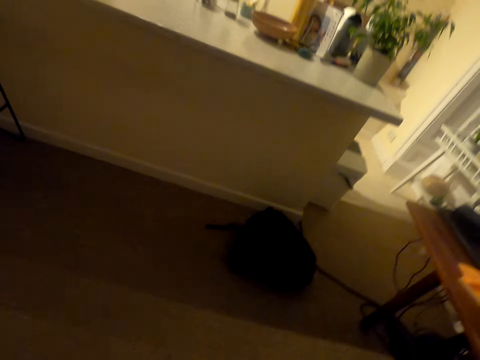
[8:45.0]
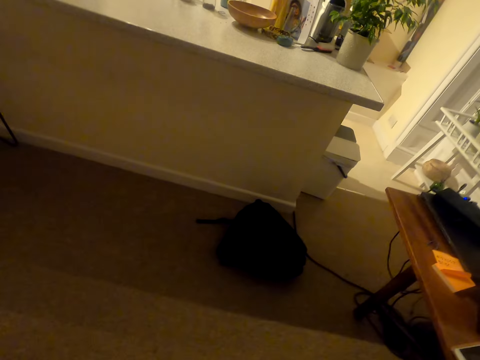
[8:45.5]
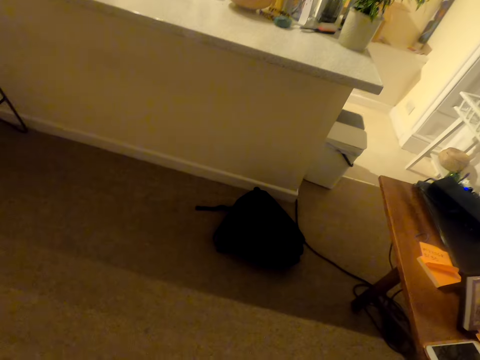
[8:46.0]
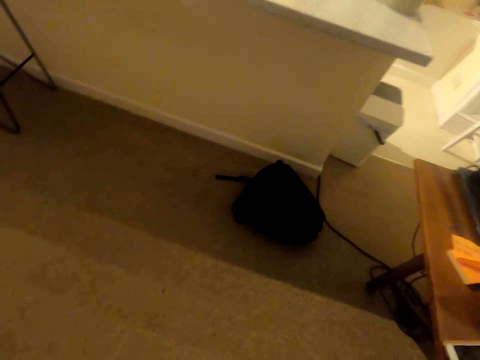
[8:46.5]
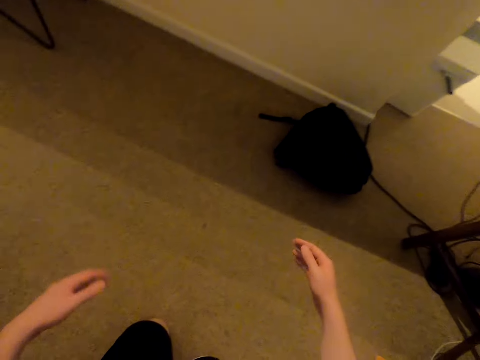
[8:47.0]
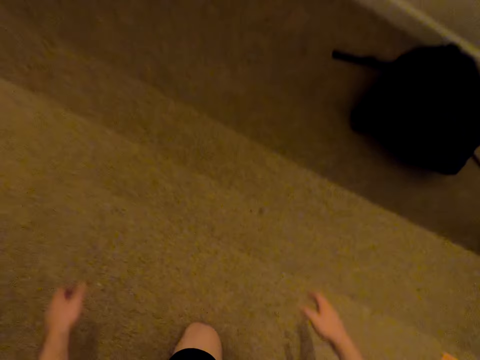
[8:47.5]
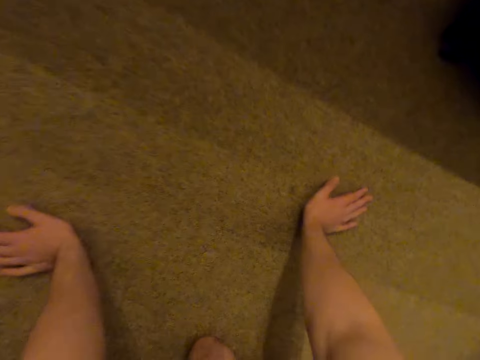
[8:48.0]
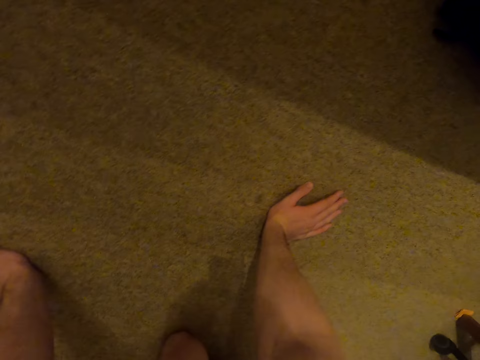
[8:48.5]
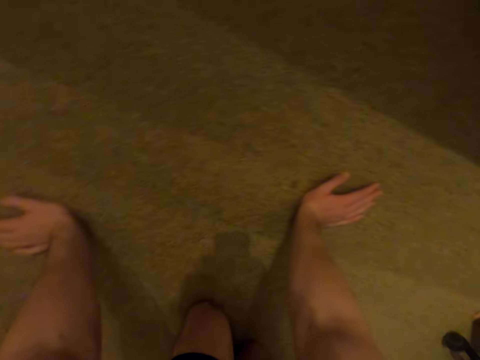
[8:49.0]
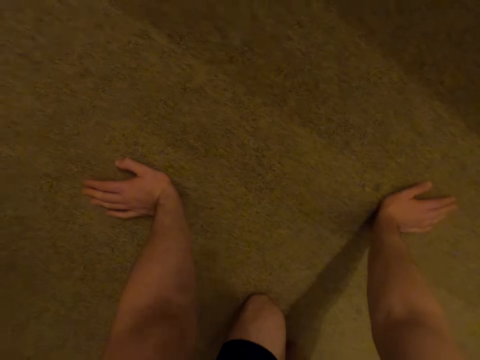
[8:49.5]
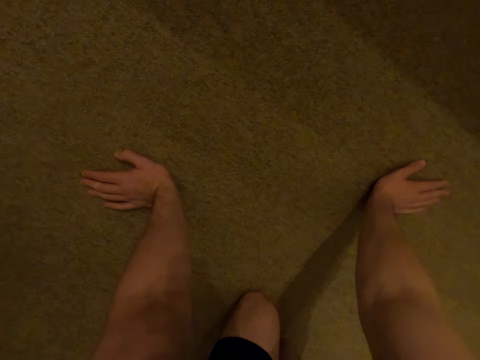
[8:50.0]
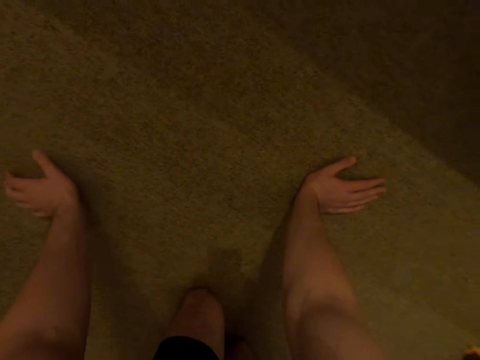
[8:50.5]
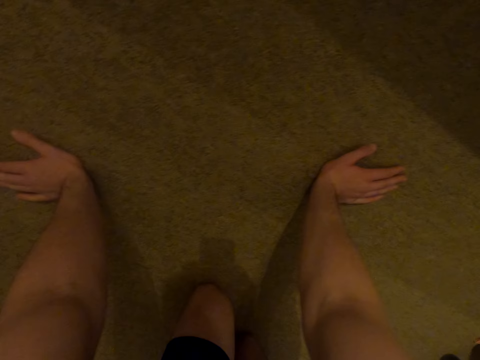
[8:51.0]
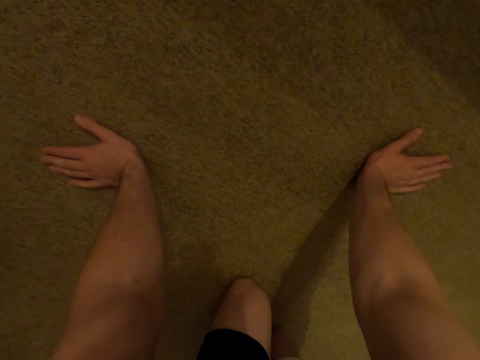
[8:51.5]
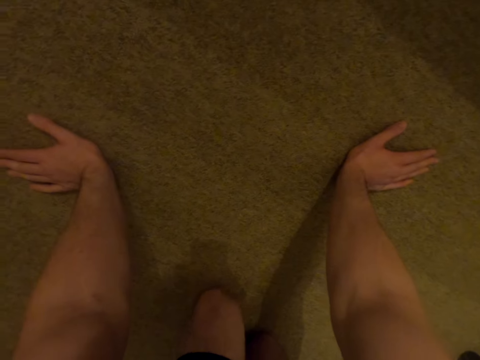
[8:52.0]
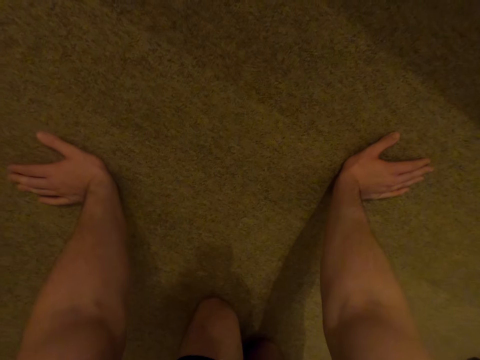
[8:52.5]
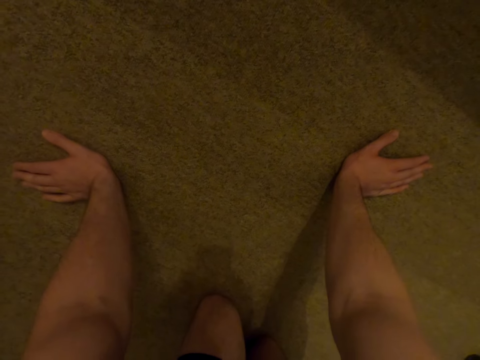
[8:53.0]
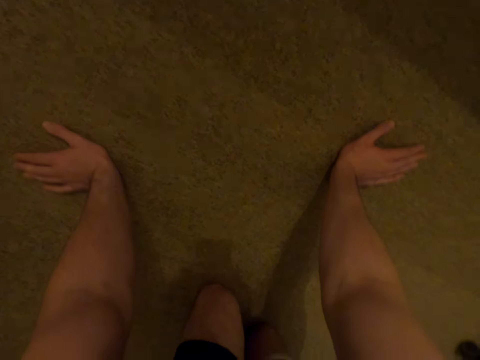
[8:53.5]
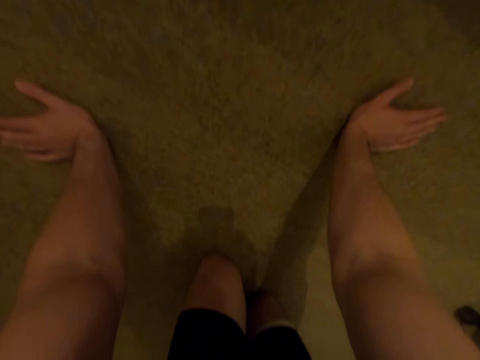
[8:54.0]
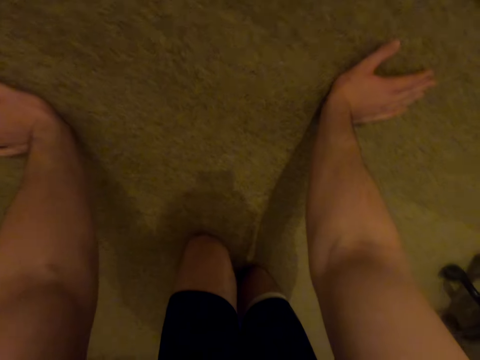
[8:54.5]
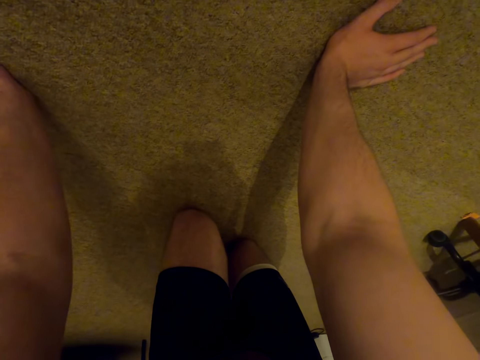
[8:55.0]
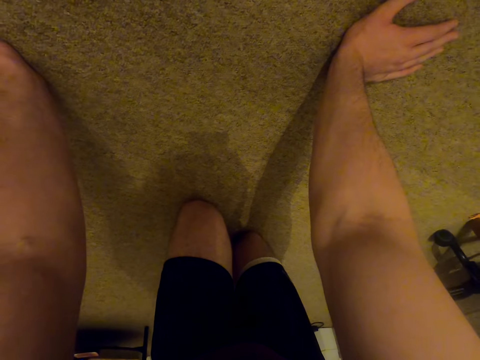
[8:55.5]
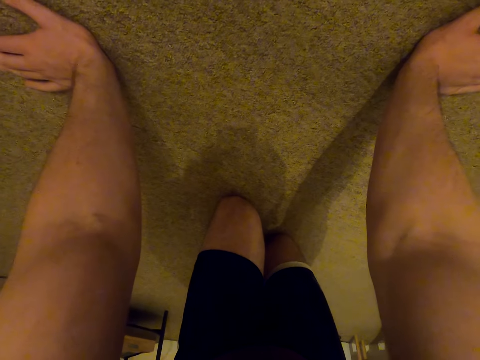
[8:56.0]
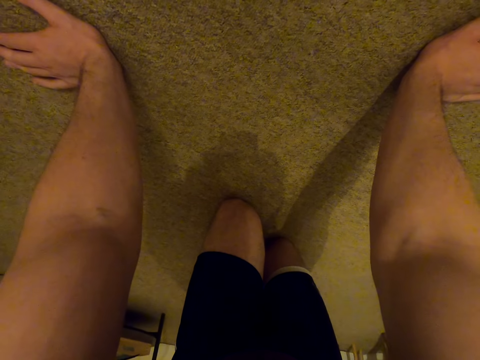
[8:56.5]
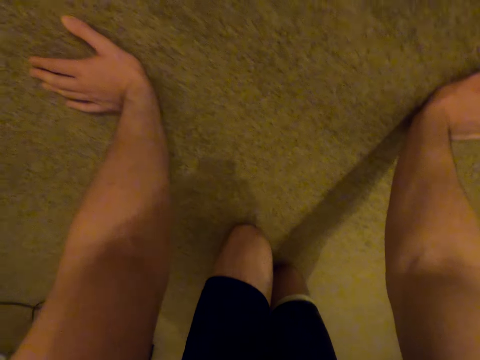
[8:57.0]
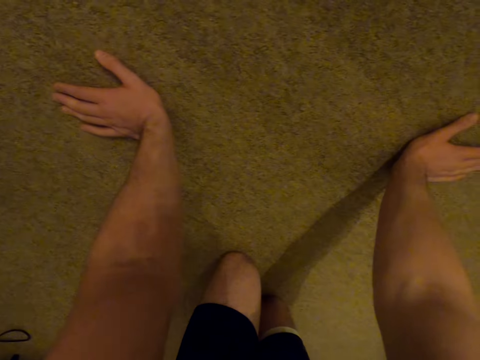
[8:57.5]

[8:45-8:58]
The camera wearer places a hand on the floor. They look down on the floor.

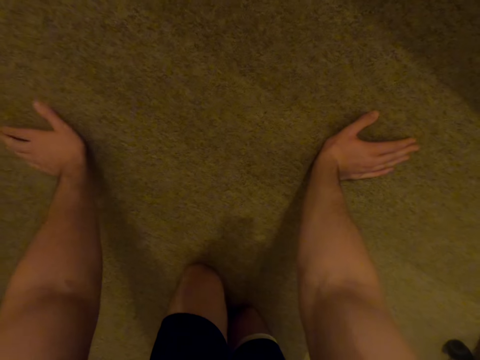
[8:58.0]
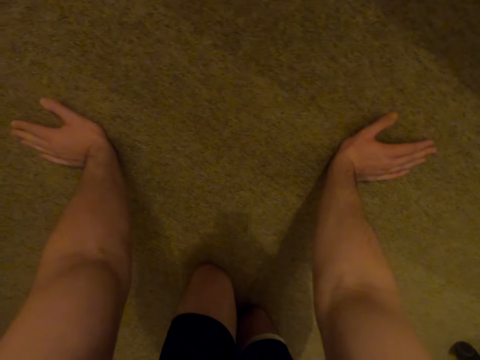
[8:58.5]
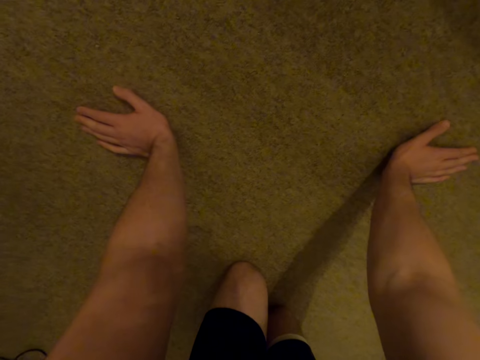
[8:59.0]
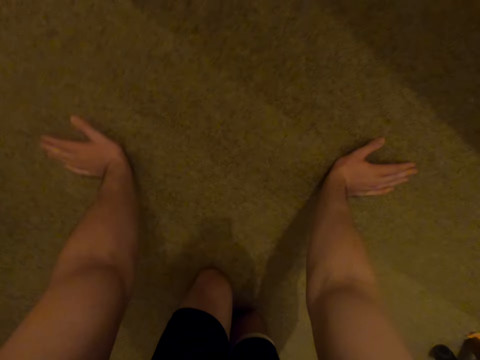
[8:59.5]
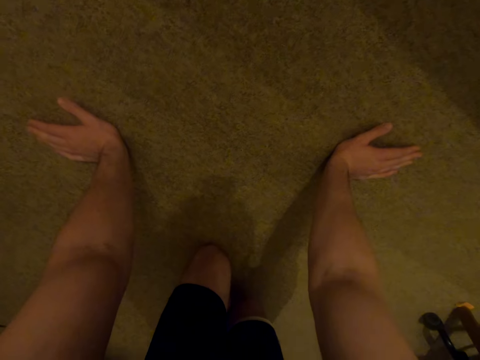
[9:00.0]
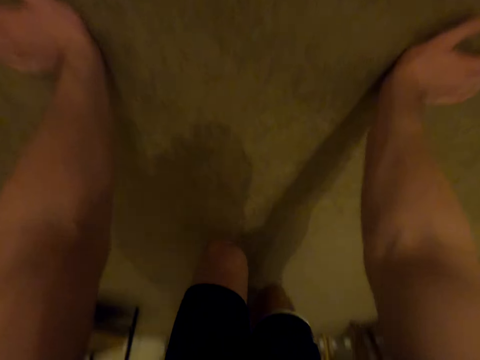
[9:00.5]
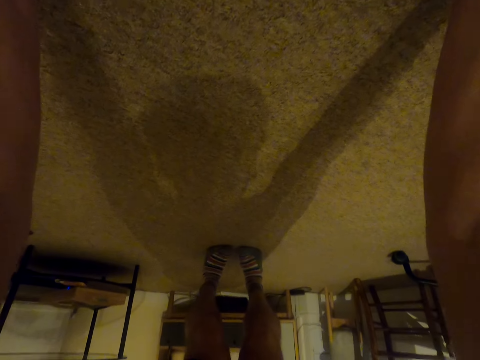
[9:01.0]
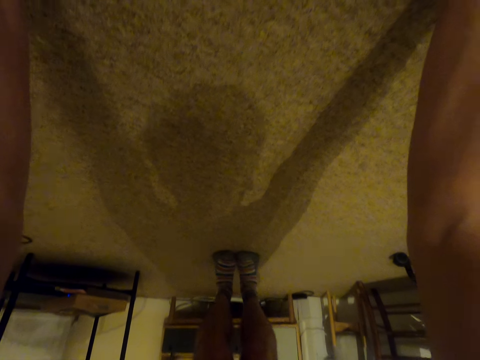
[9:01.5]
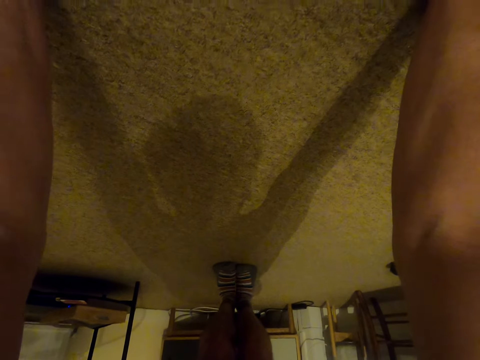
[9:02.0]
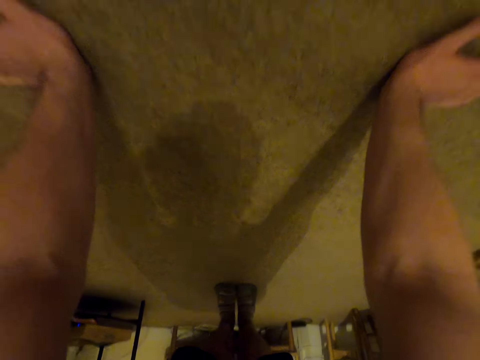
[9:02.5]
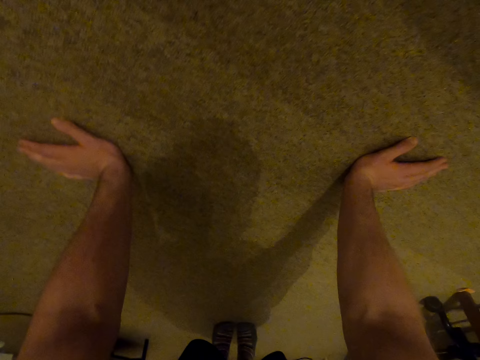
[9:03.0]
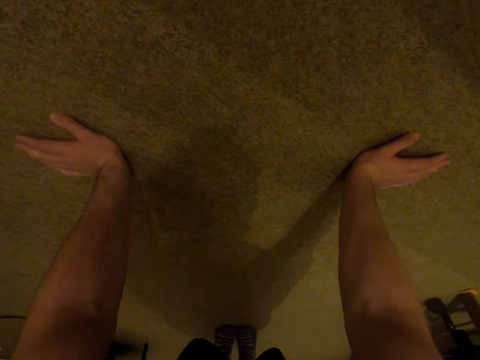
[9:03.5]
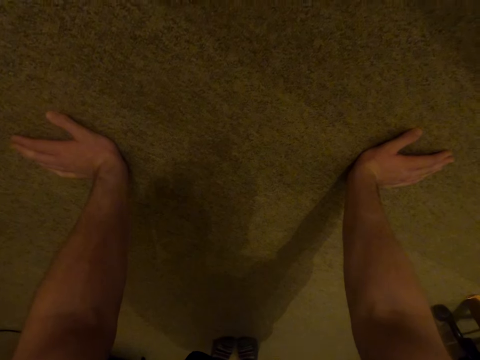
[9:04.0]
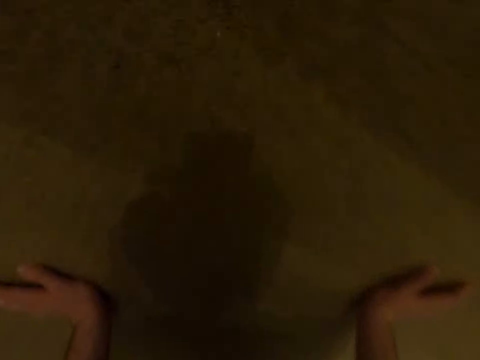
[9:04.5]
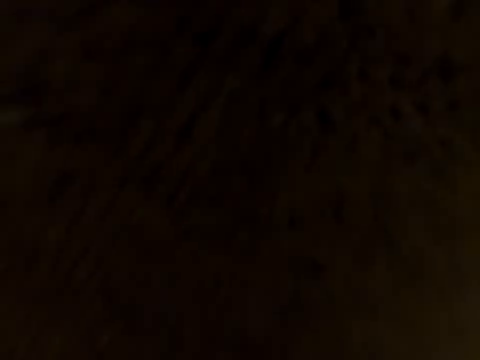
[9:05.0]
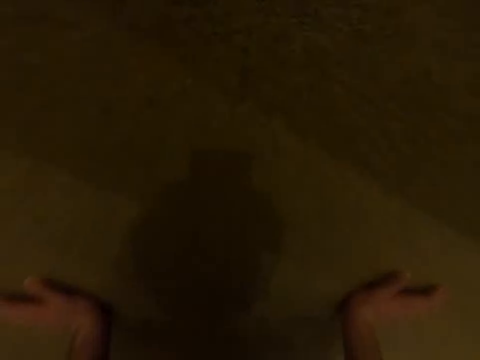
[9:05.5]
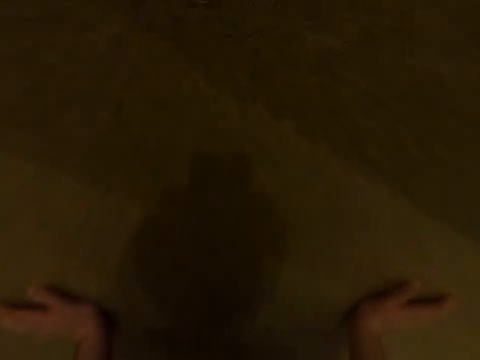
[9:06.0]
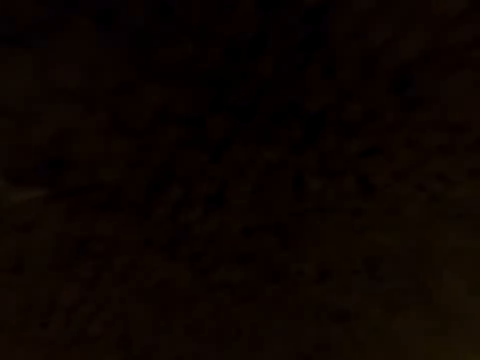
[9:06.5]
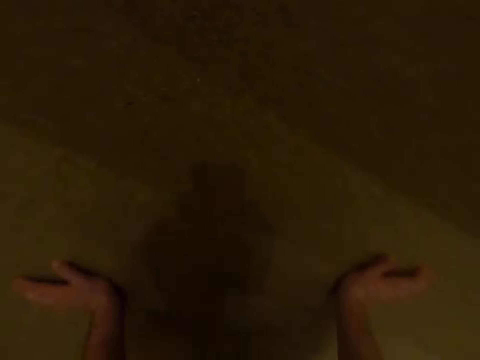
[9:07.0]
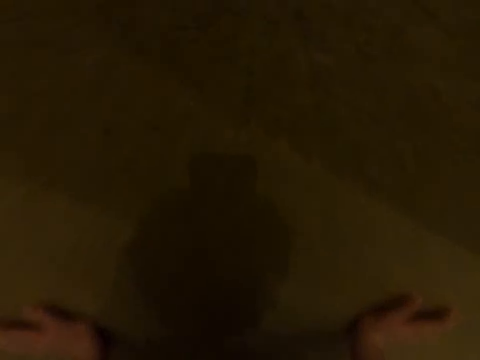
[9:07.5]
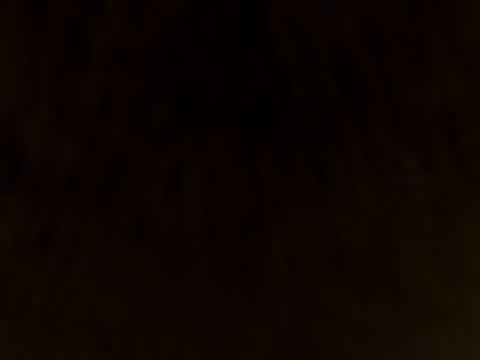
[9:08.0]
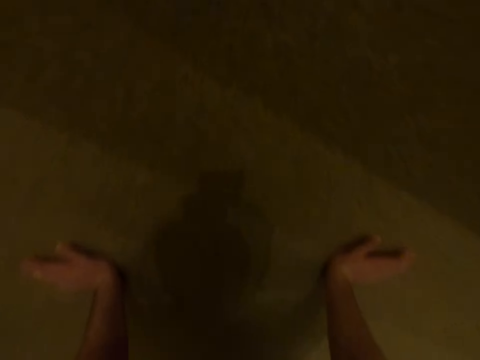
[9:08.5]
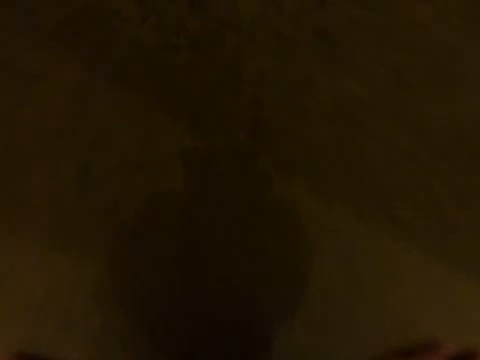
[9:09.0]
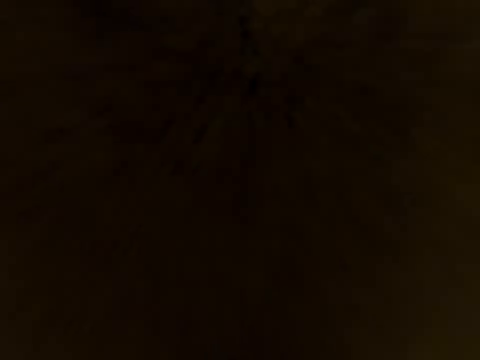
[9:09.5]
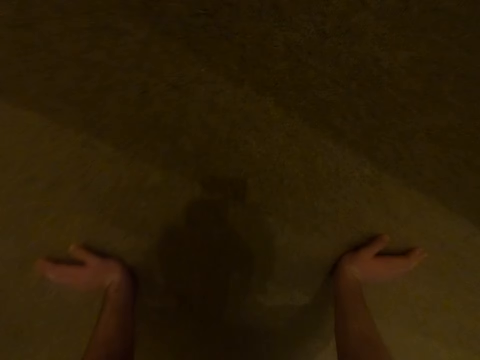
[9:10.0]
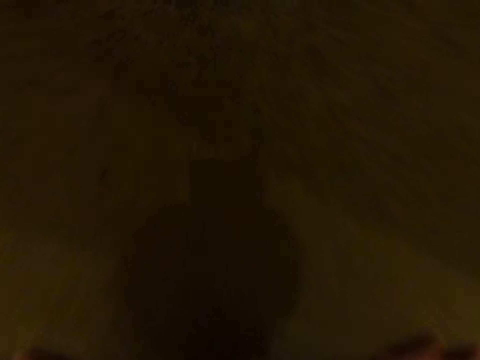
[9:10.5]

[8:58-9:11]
The camera wearer lifts the knees from the floor. They look down on the floor. They do press ups.
